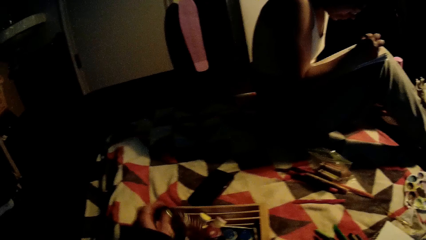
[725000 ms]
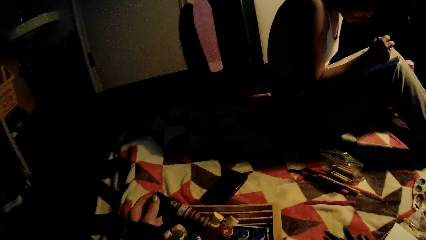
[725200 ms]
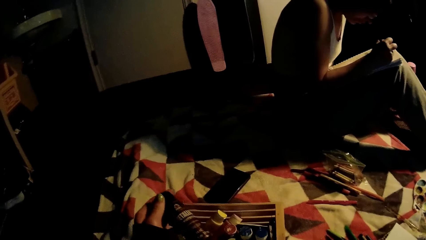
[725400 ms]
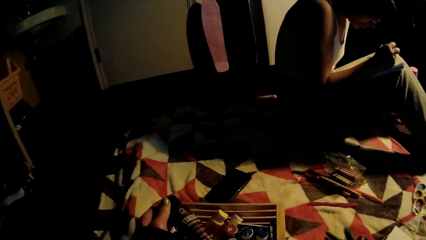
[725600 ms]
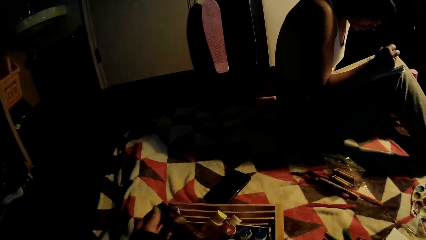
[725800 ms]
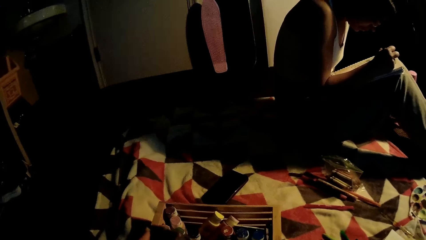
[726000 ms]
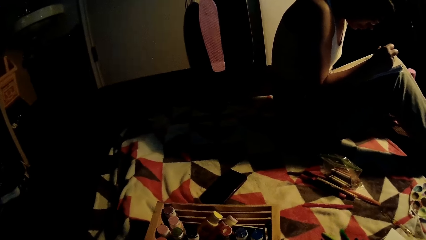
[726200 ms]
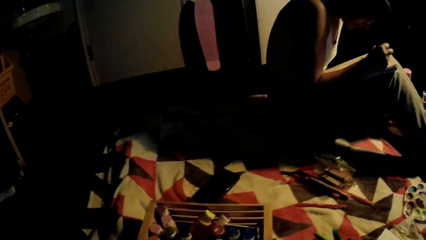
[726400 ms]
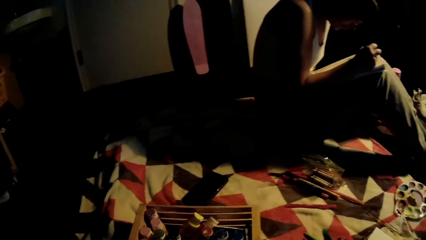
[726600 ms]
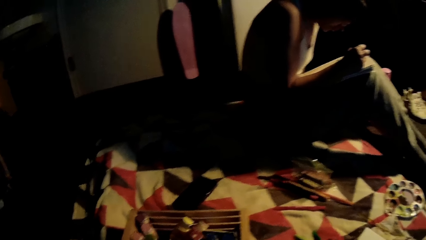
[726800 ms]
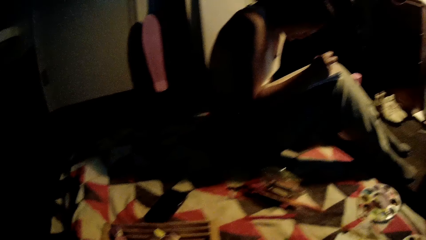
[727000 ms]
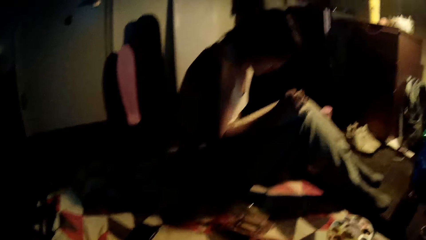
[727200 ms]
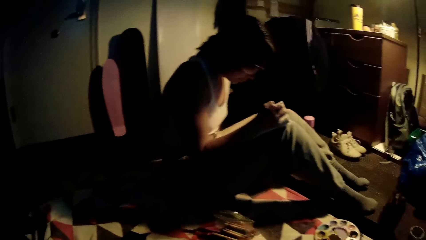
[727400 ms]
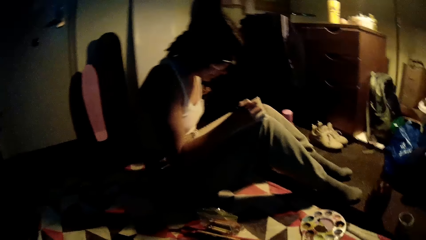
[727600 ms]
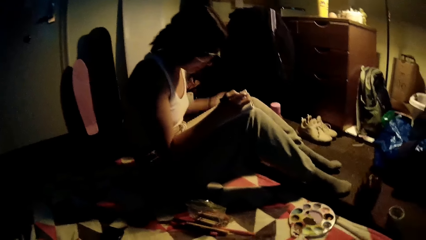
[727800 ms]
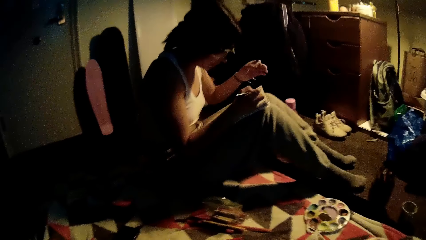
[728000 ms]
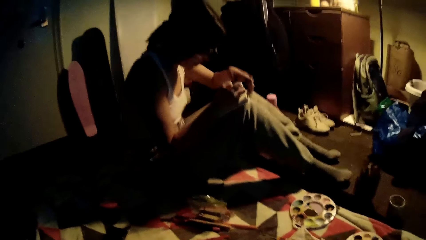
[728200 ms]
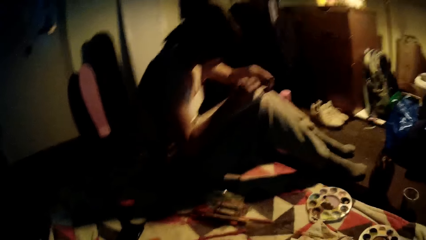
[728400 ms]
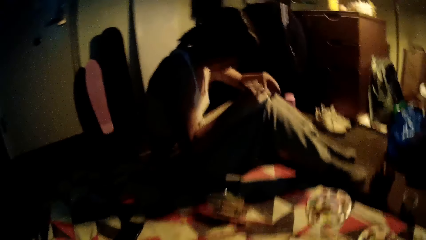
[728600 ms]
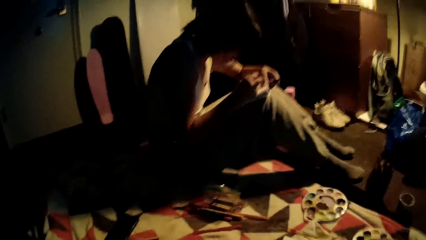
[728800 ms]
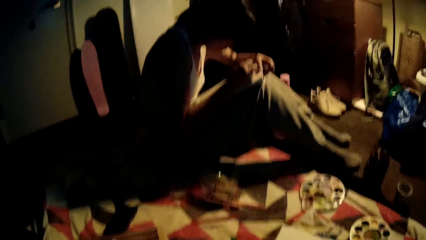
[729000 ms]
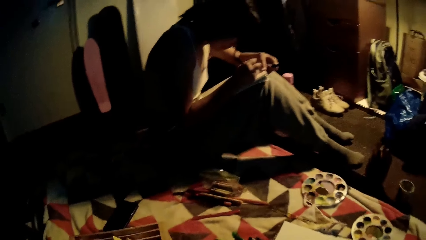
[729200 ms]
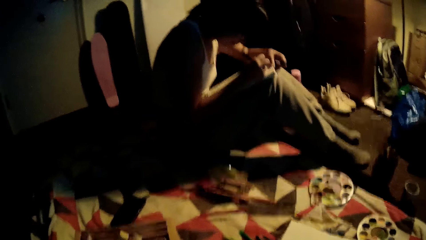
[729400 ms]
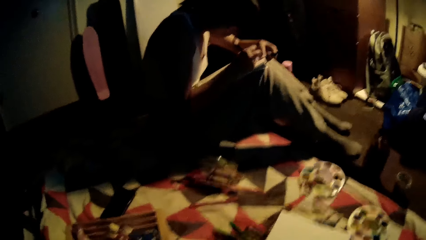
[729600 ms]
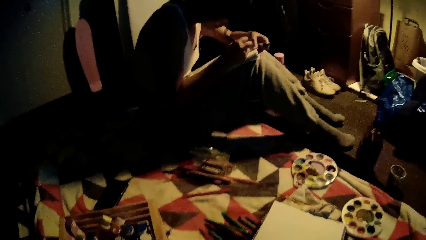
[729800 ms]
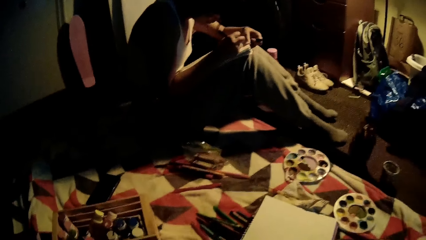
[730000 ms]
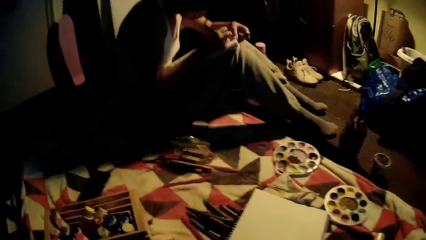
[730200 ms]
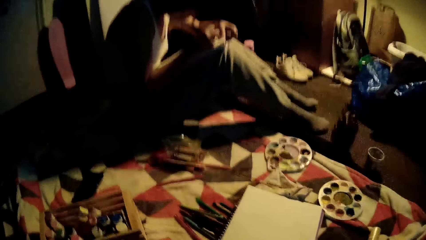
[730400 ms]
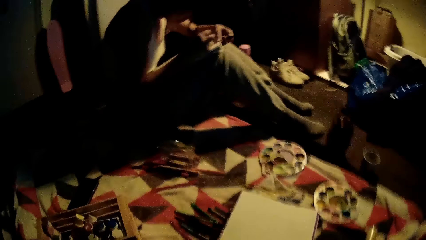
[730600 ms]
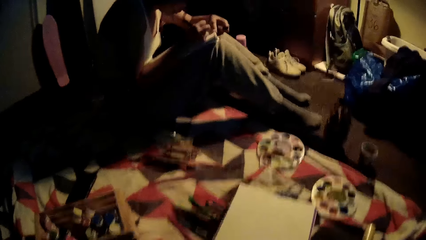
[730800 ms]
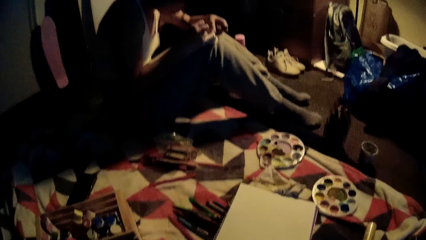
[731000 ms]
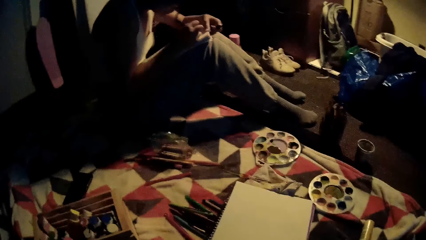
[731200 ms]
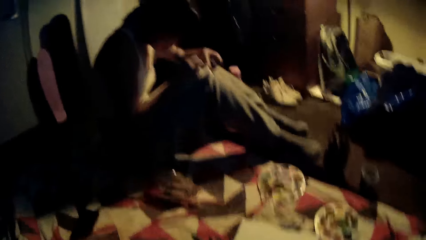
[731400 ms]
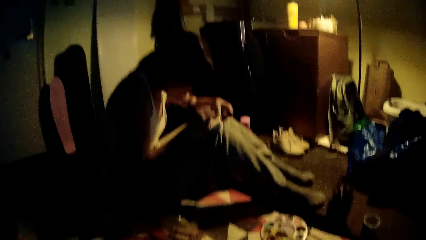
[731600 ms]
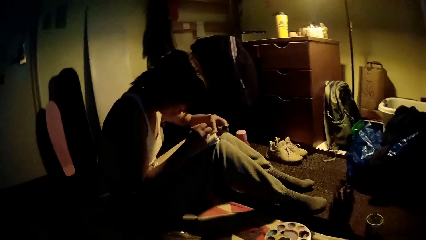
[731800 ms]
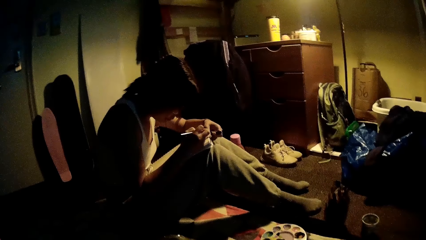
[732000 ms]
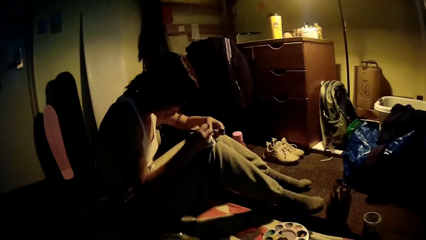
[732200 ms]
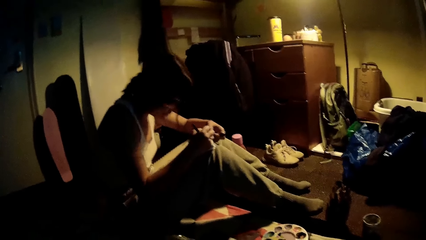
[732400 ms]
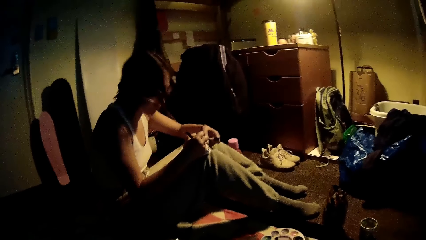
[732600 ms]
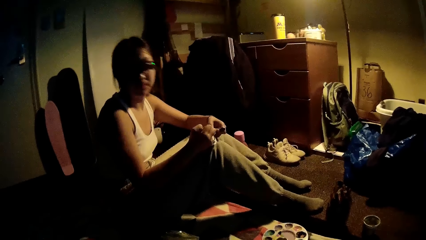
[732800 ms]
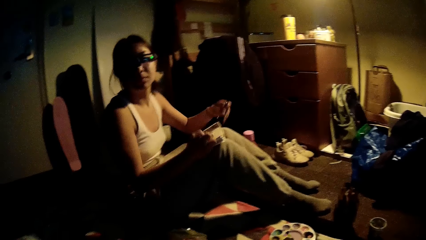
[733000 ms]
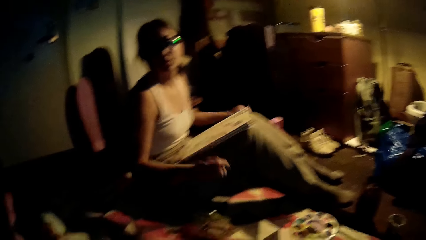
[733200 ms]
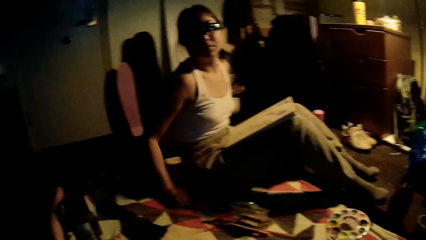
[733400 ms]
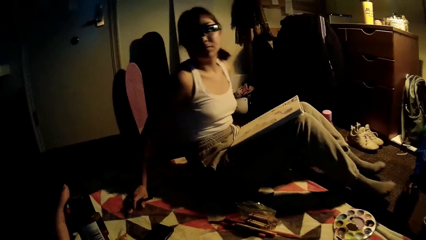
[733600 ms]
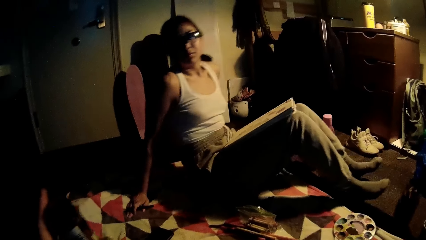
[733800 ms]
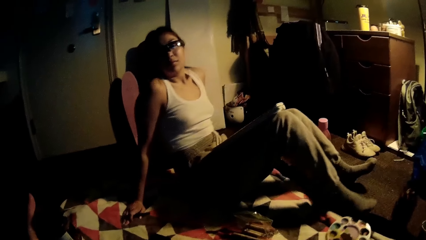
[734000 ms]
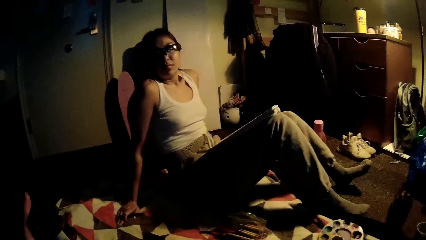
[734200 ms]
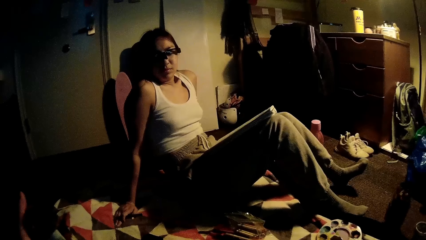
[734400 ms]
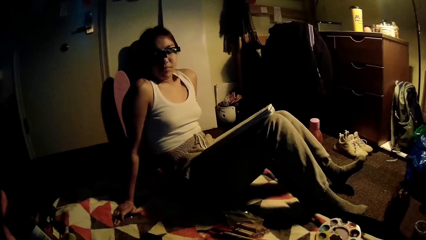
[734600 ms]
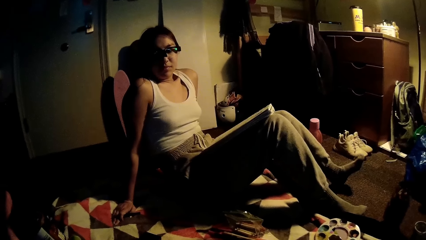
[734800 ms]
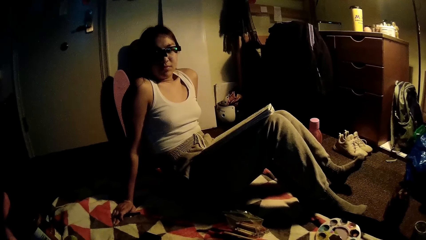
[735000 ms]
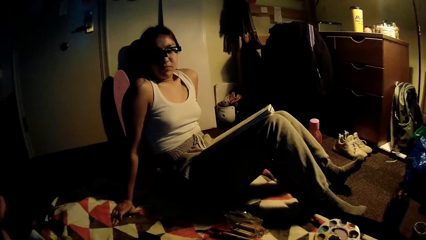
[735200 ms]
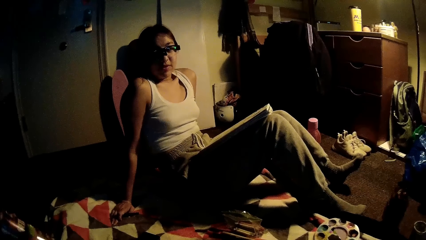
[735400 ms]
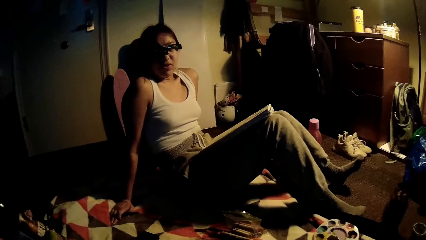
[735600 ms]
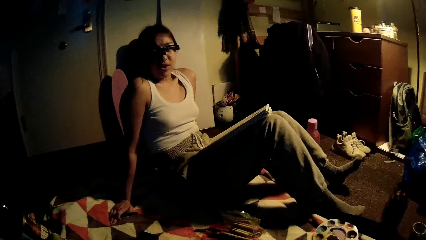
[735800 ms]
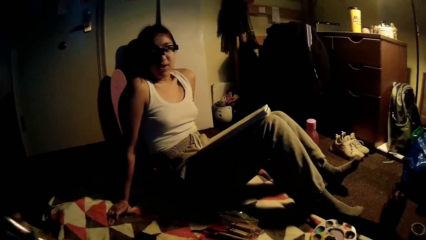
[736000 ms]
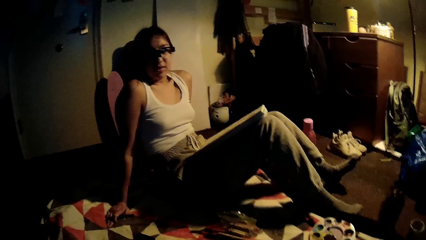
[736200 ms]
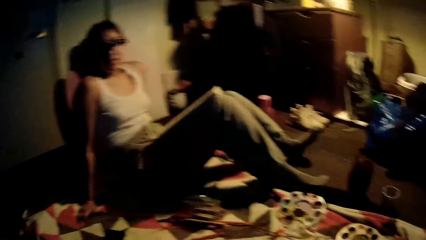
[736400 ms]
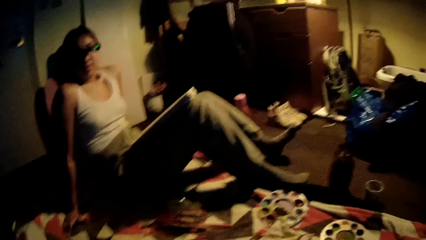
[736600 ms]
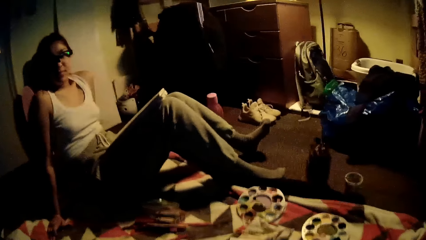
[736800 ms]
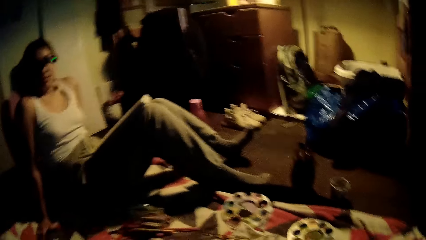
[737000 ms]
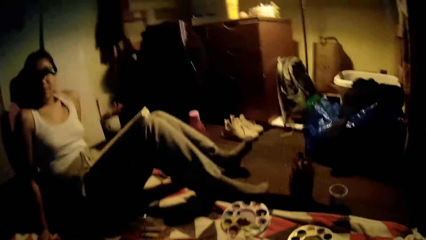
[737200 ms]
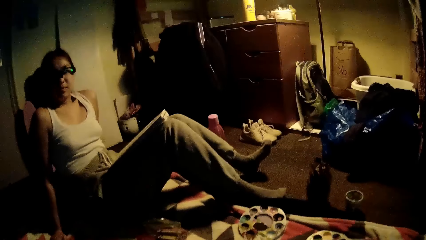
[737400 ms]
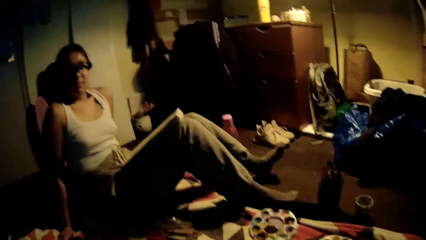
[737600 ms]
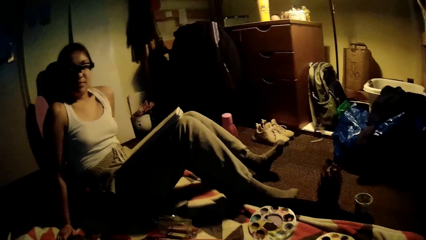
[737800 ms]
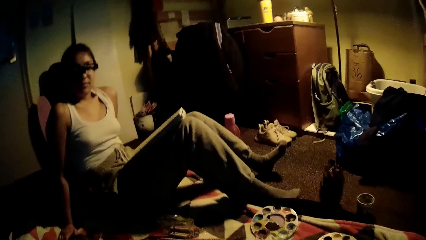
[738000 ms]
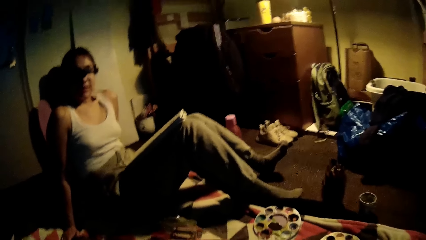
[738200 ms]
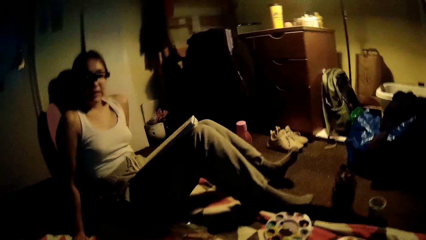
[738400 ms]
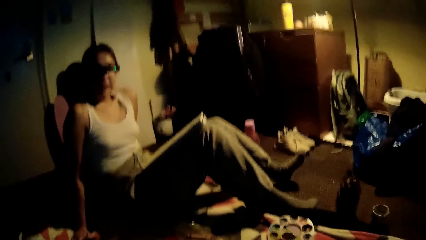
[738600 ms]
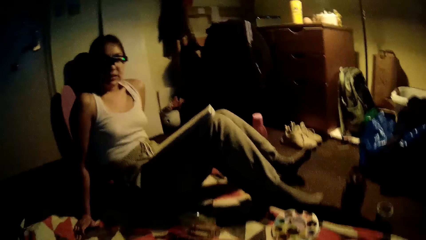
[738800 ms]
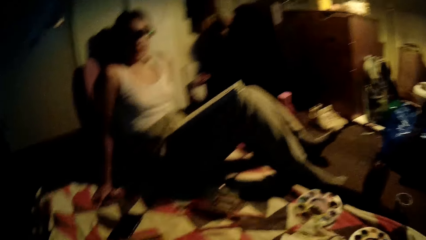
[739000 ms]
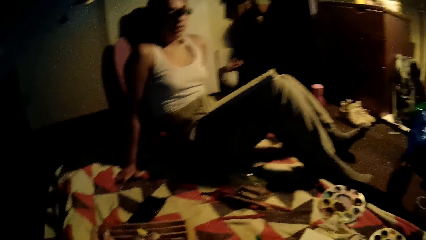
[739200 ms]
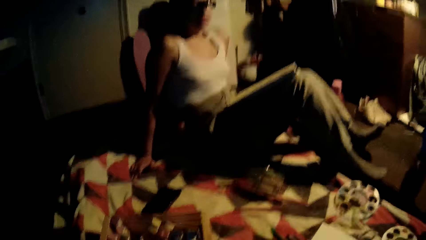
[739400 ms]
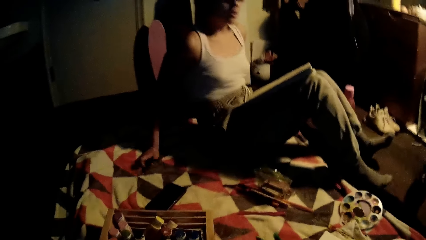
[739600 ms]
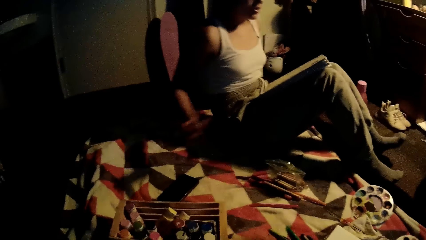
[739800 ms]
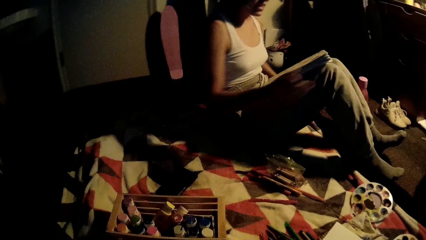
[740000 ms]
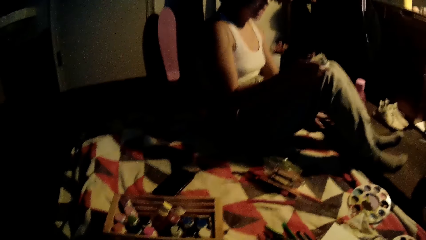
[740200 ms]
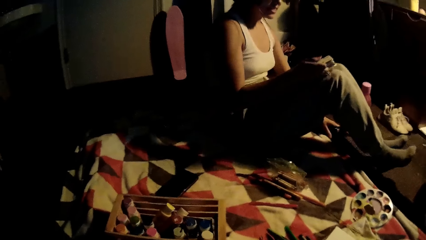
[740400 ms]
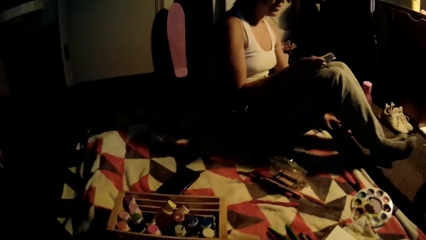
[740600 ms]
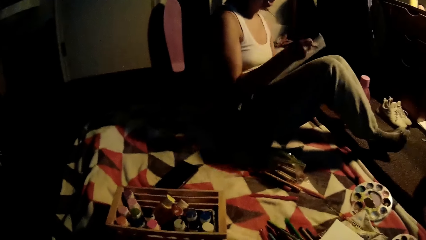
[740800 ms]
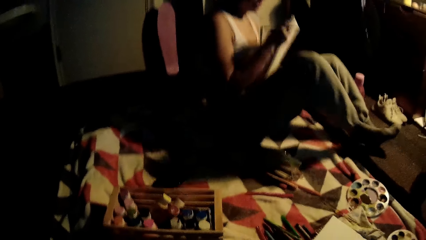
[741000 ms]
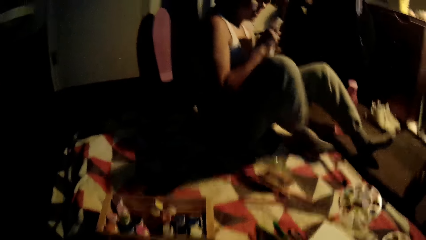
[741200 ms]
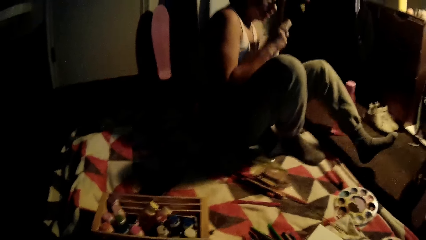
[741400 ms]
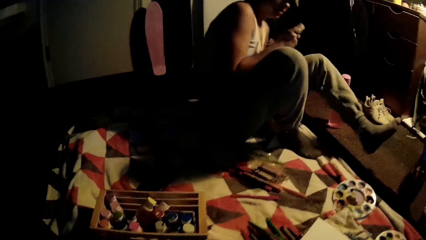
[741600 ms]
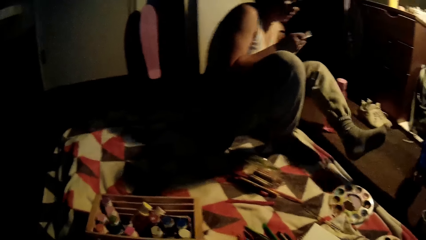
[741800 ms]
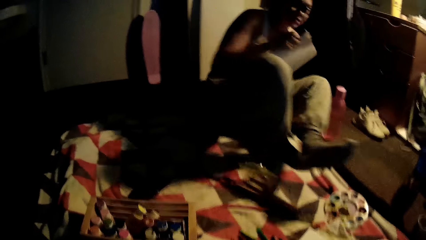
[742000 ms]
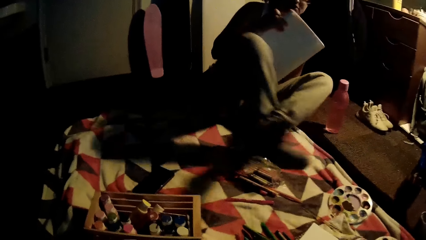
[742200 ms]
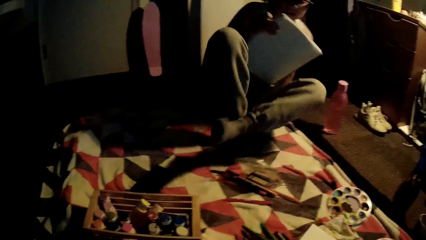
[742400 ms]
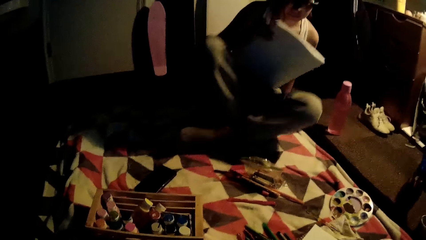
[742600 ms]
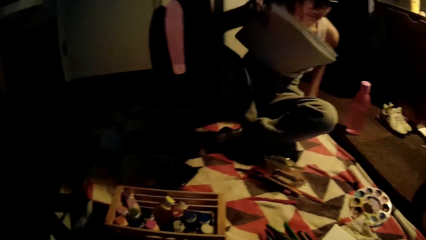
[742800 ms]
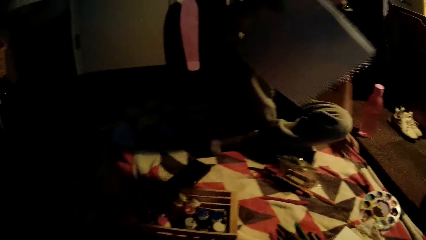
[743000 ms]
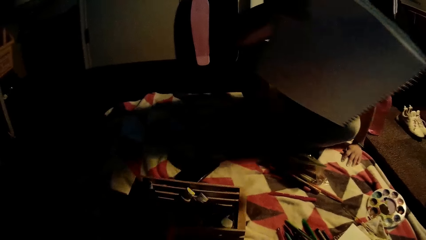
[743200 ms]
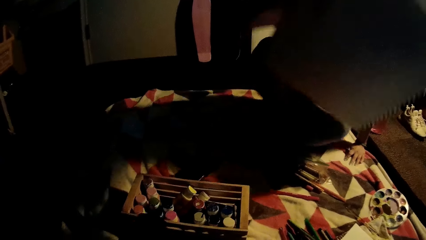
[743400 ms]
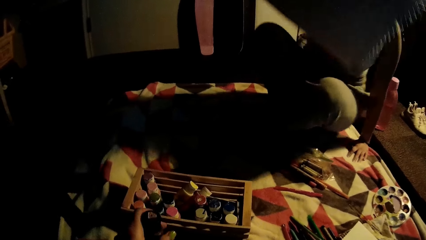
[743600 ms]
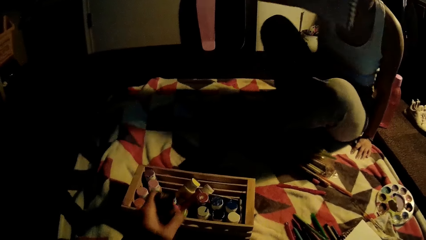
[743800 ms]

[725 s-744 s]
The camera wearer picks up a black paint tube from a wooden rack with her left hand. She interacts with the woman. The woman leans back at the wall. The woman looks at the camera wearer. The woman leans back at the wall. The woman talks. The woman sits upright. The woman holds the book. The woman sits well.
